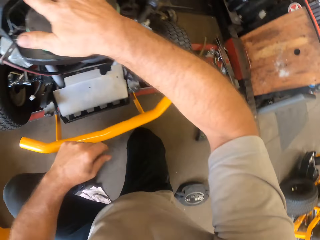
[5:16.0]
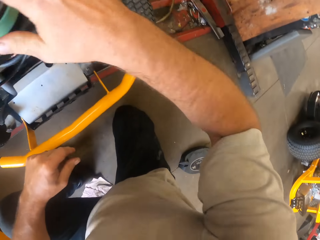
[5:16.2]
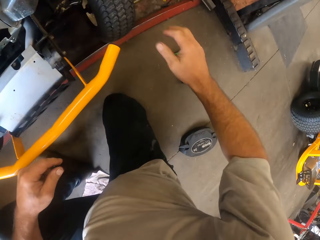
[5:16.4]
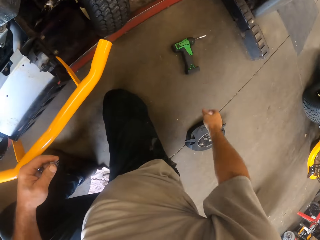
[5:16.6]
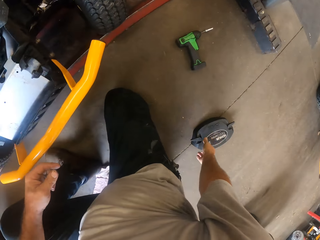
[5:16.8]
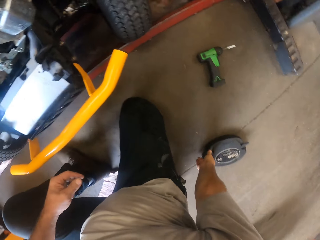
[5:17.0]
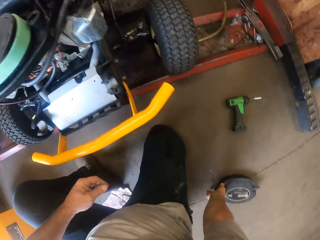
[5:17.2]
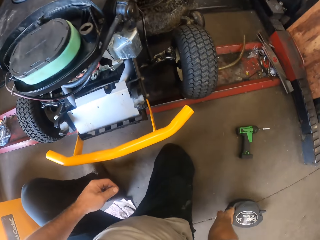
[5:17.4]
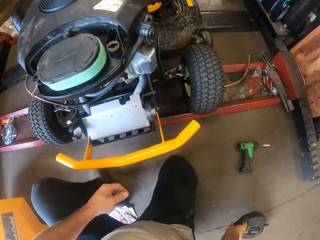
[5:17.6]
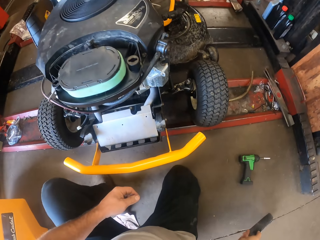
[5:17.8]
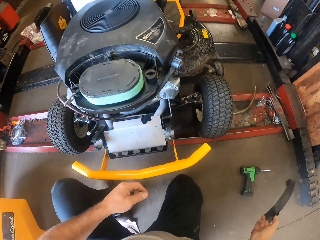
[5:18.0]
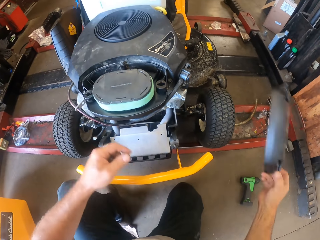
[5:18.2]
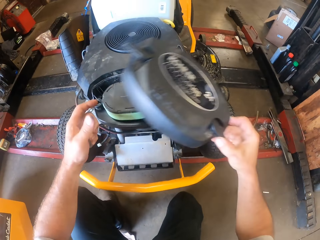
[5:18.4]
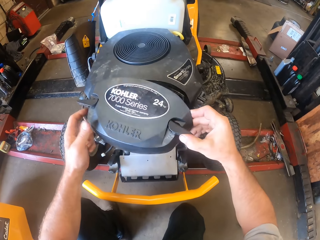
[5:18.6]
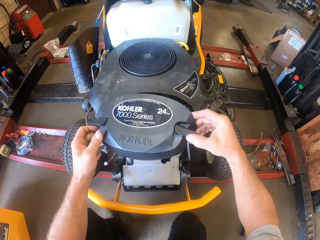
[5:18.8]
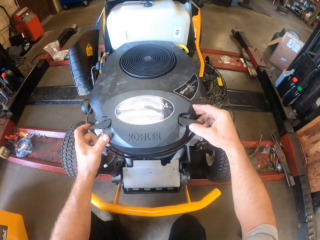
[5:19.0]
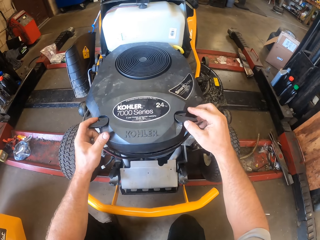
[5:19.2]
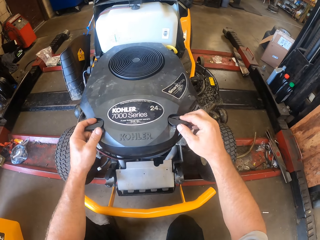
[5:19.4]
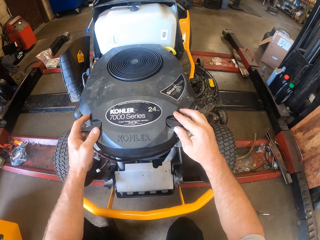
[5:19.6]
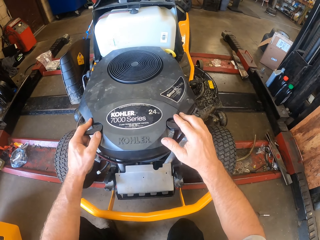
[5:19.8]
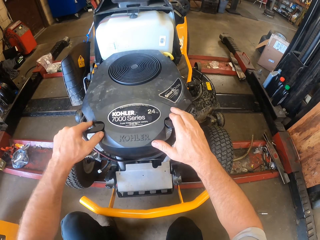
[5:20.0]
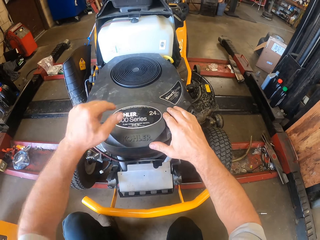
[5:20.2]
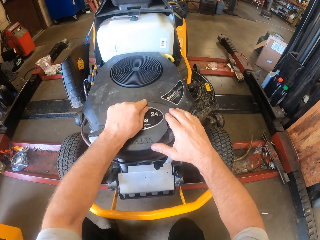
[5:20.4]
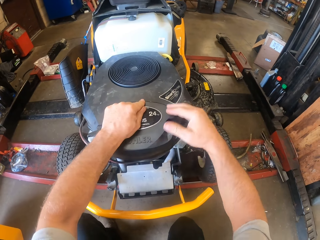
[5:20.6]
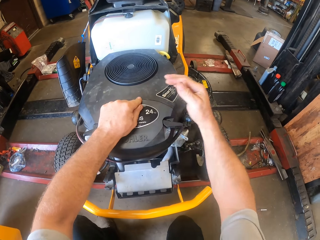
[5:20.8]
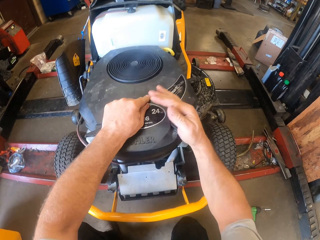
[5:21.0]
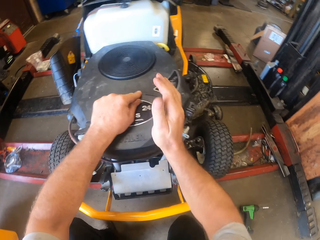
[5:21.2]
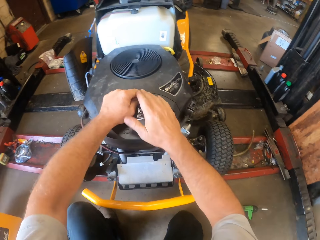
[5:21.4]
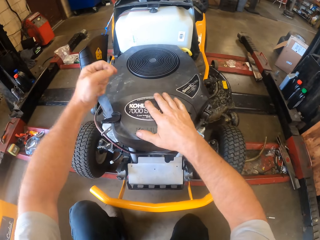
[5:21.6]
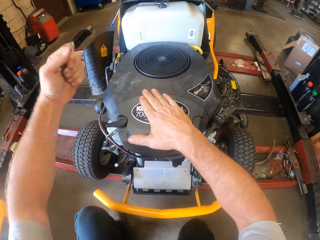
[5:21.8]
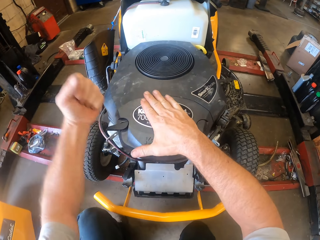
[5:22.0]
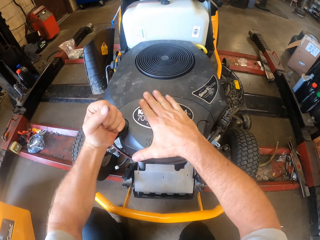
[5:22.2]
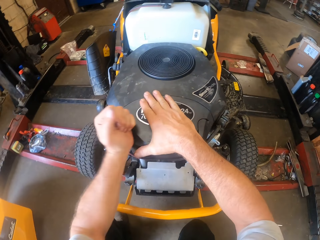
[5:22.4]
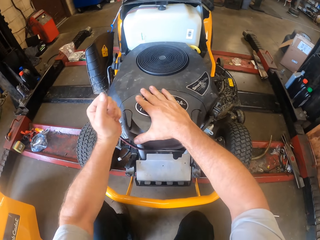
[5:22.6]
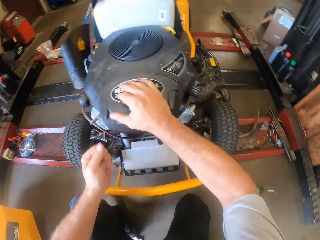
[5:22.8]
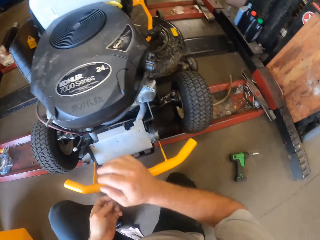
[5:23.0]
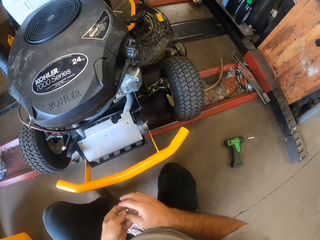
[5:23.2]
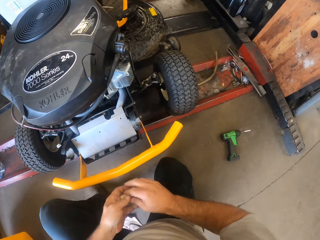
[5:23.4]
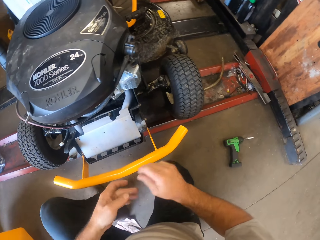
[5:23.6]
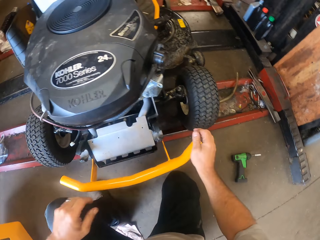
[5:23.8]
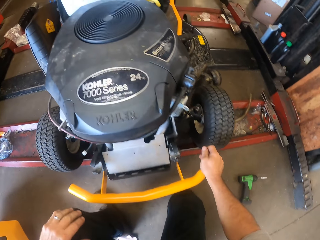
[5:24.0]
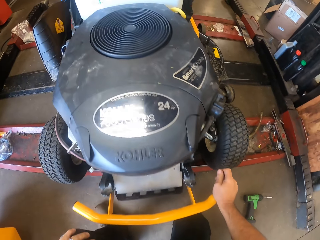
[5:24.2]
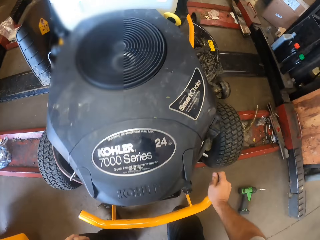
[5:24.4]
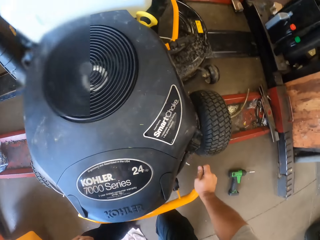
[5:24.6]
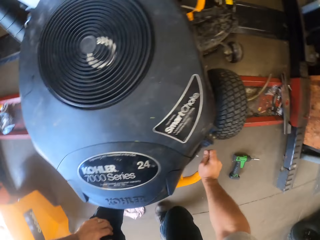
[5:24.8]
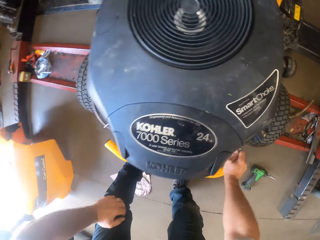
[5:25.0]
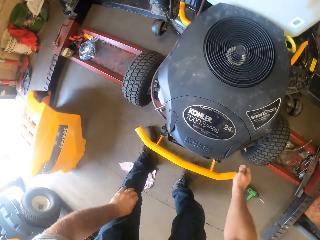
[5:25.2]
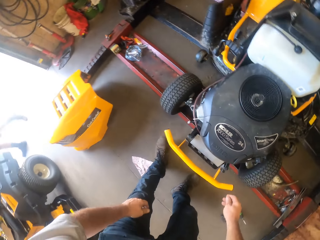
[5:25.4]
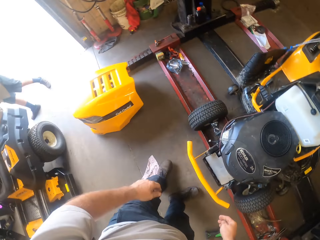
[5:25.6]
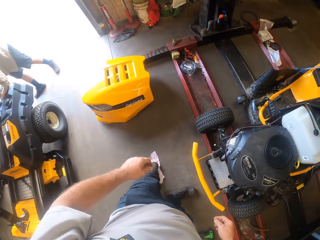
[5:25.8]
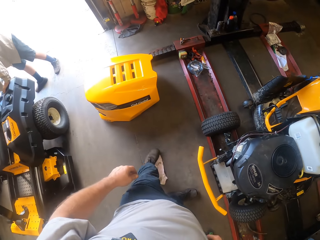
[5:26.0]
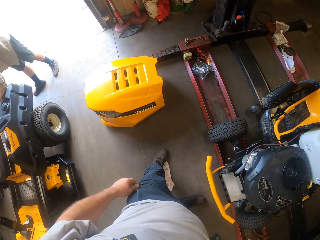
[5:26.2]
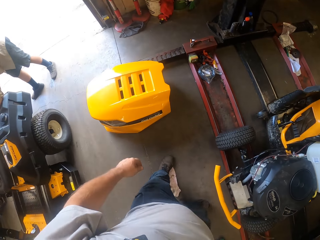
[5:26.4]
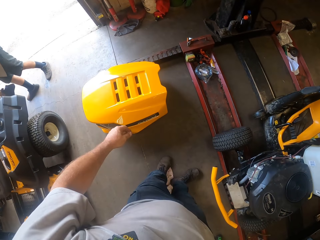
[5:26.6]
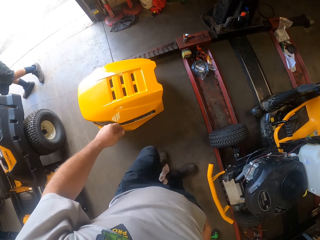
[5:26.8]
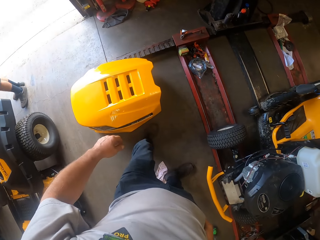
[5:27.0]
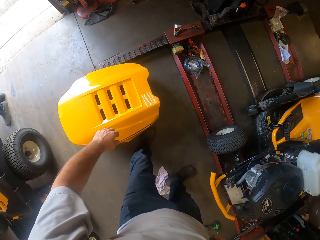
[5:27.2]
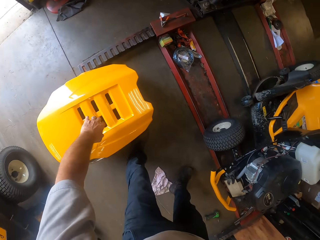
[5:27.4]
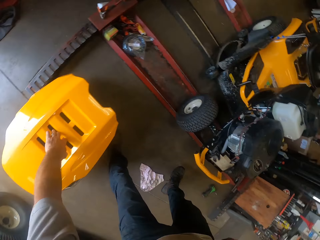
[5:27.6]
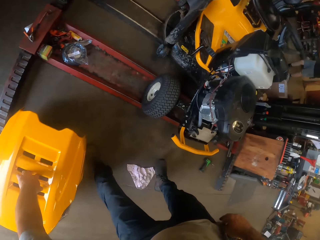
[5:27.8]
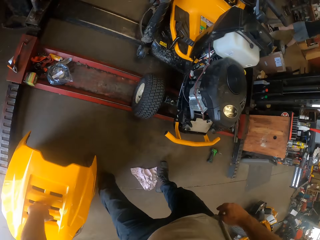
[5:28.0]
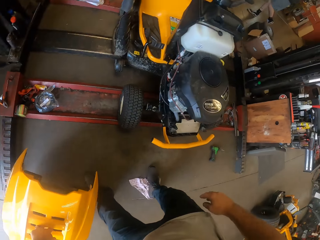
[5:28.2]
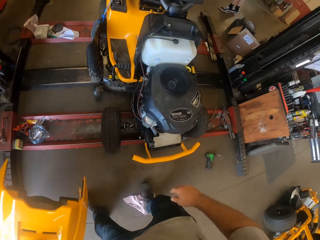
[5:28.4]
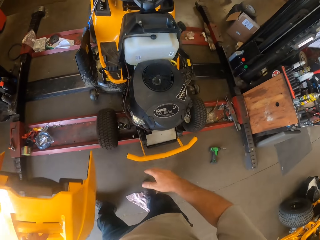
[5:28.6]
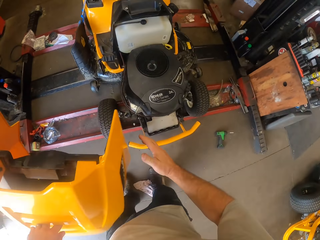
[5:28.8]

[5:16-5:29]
The camera wearer removes his hand from the air filter. He picks another part of the lawn mower, the air filter cover, from the floor with his right hand. He holds the air filter cover with the other hand. He places the other part of the lawn mower on the lawn mower. He covers the air filter. He hits the air filter cover. He locks the other part of the lawn mower on the lawn mower with his right hand. He locks the other part of the lawn mower on the lawn mower with his left hand. He removes his hand from the air filter. He passes a screw in his left hand to his right hand. He moves the right hand. He holds the lawn tractor and stands up. A man holds the lawn tractor. The man works on another lawn mower. The camera wearer walks around. The man walks around the lawn tractor. The camera wearer picks a hood or bonnet of the lawn mower from the floor.

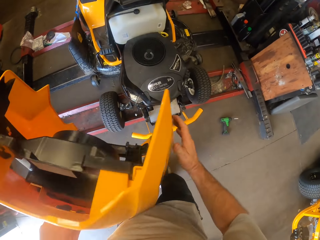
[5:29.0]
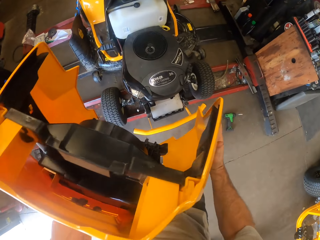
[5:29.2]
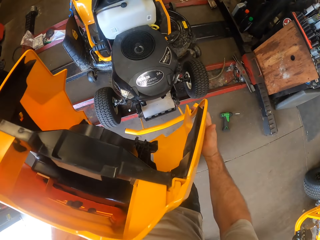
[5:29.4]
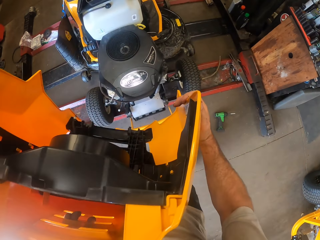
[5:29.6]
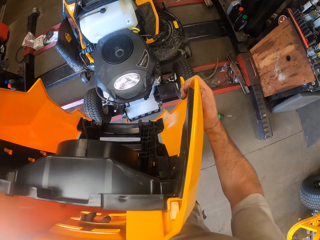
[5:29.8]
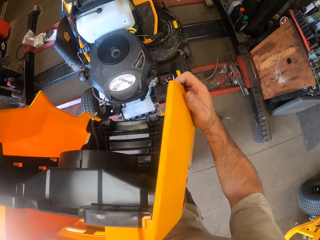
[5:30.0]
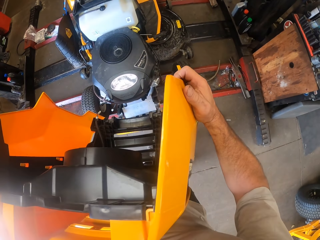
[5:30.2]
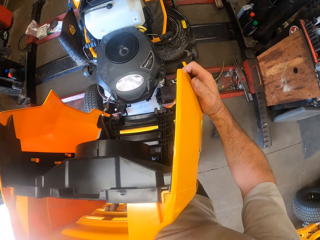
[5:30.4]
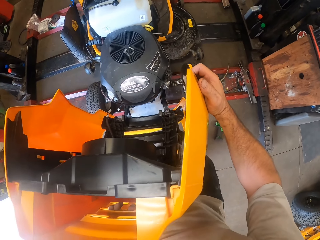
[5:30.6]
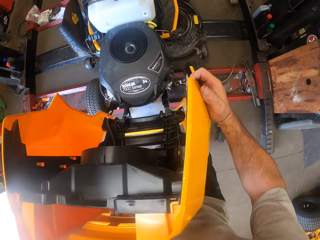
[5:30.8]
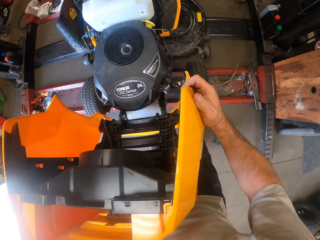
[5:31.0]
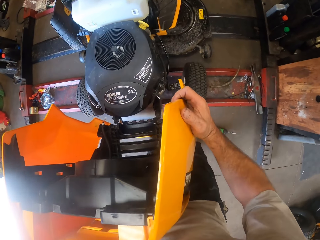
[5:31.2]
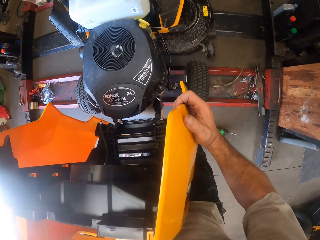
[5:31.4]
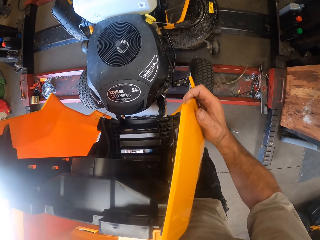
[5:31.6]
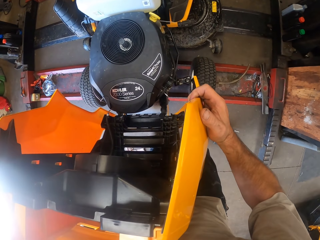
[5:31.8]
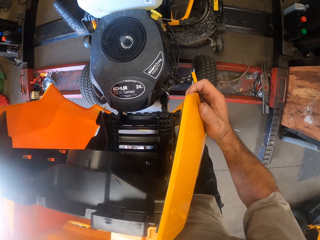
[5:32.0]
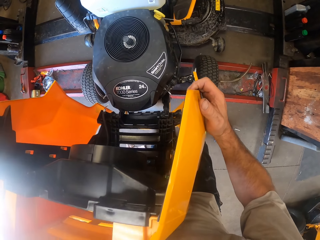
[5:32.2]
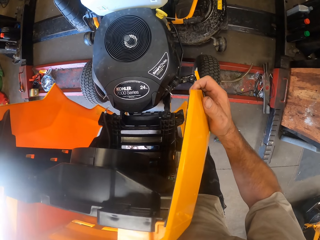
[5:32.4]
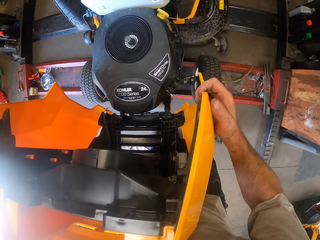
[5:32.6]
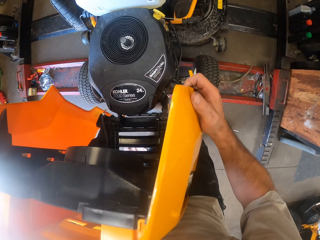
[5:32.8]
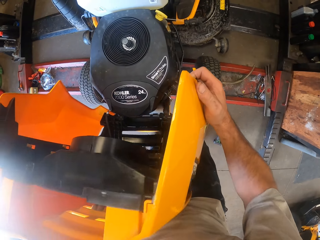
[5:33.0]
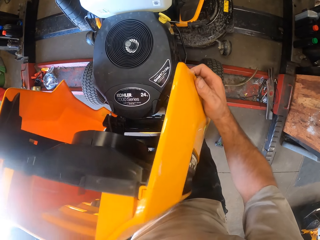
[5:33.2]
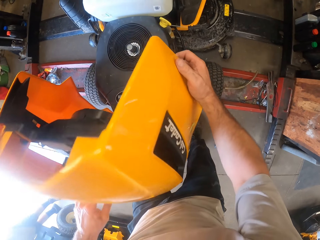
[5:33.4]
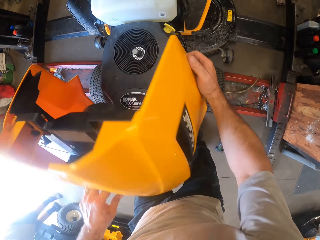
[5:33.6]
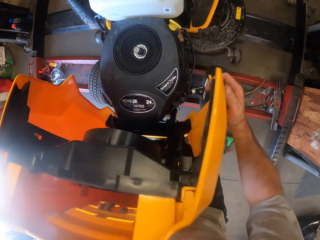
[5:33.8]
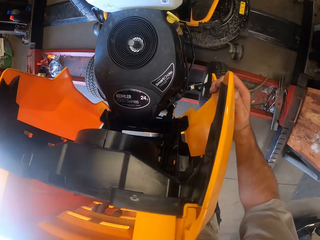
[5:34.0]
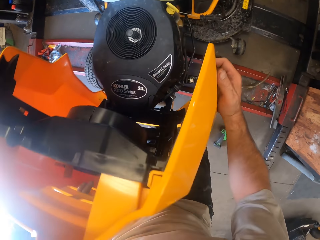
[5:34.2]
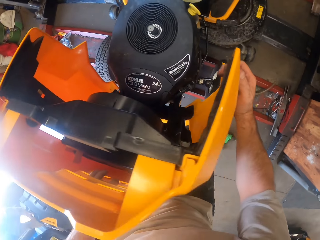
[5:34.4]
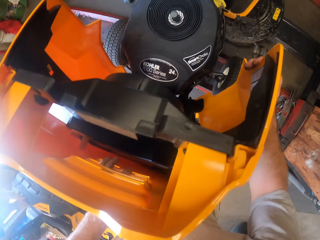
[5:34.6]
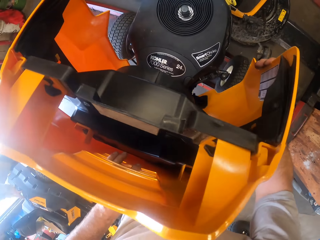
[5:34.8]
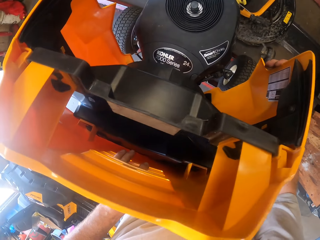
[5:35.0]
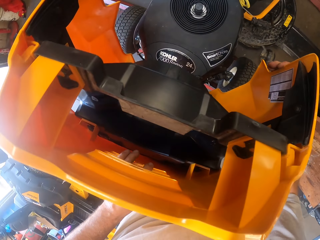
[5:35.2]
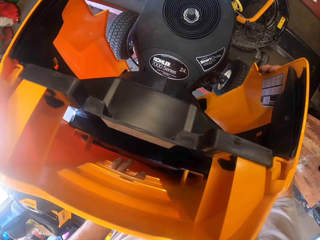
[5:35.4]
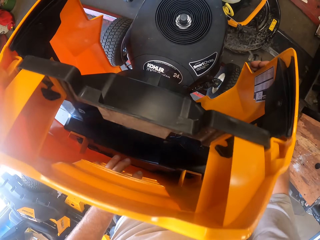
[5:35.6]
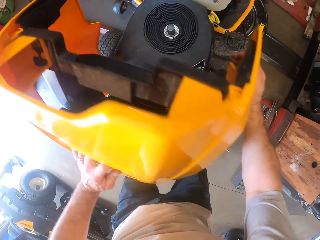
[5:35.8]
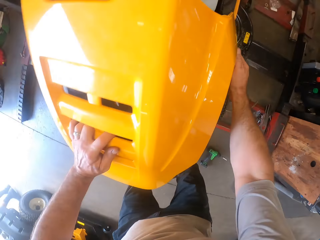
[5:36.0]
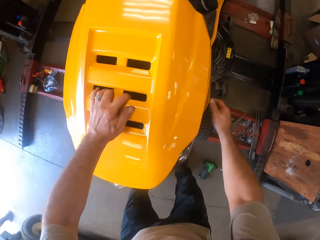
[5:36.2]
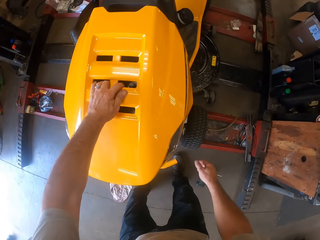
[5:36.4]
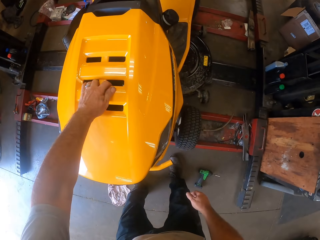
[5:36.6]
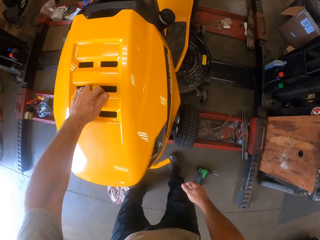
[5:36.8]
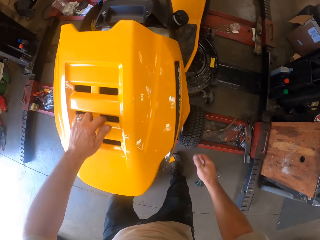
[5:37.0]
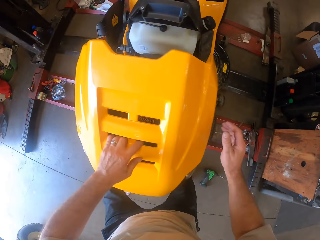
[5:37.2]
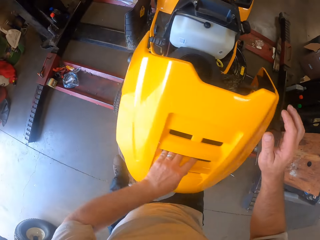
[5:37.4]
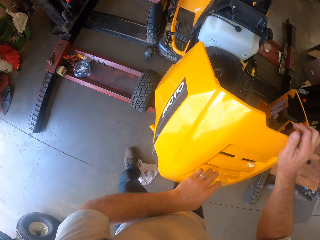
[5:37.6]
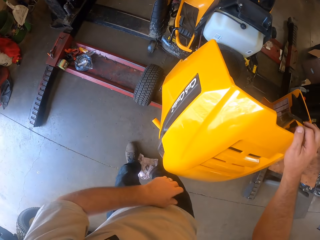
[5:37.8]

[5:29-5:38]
The camera wearer holds the hood with both hands. He walks towards the engine. He places the hood on the lawn mower. He fixes the bonnet on the engine. He lifts the bonnet.
